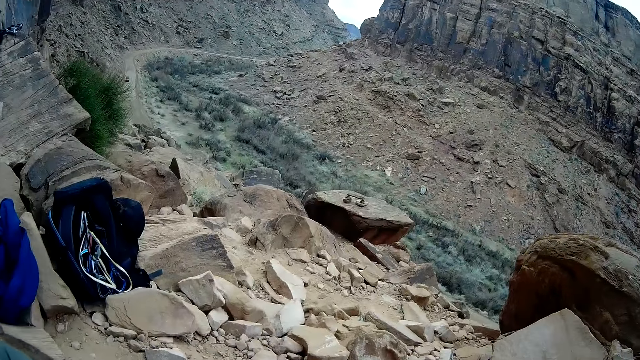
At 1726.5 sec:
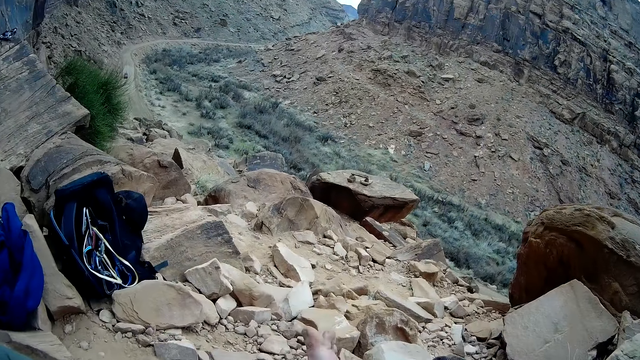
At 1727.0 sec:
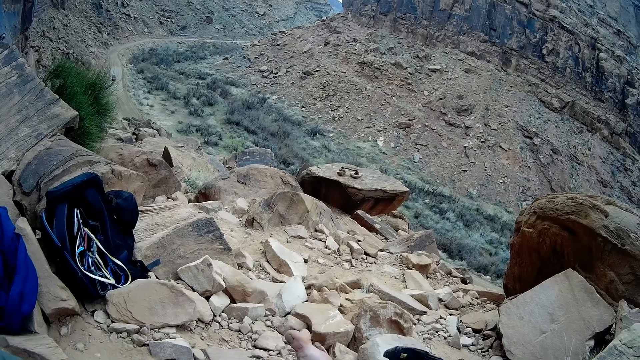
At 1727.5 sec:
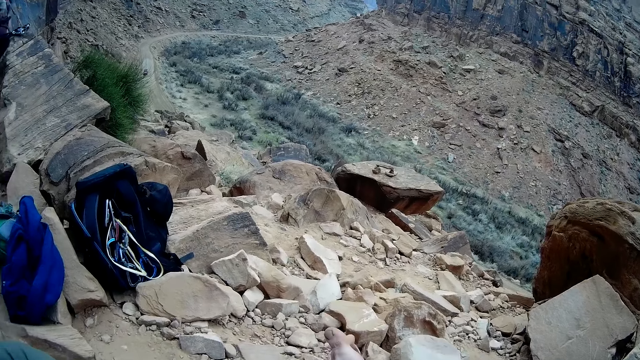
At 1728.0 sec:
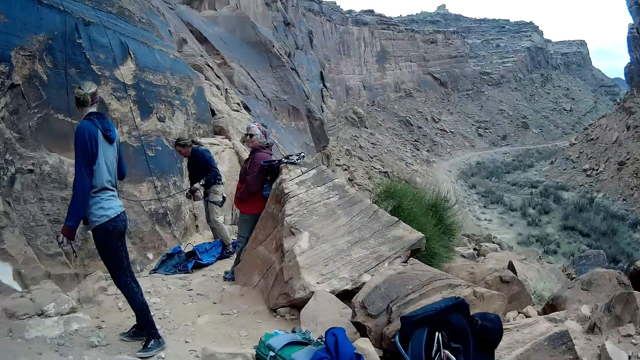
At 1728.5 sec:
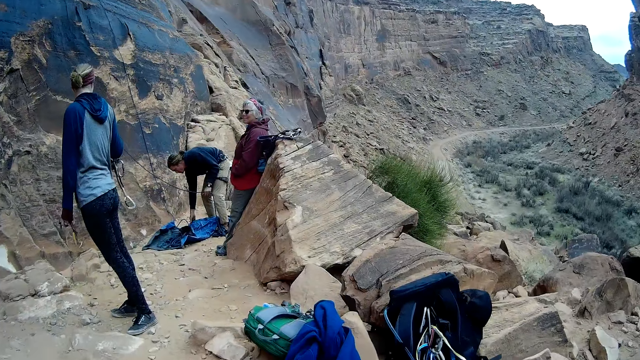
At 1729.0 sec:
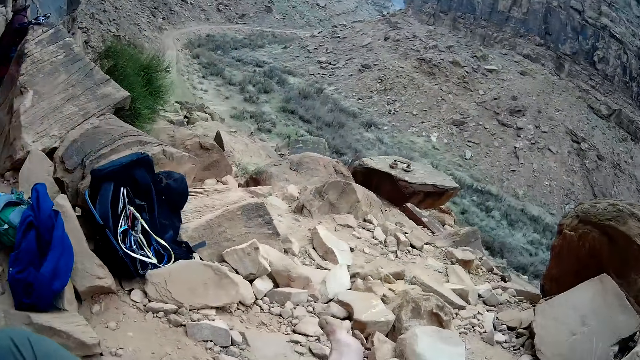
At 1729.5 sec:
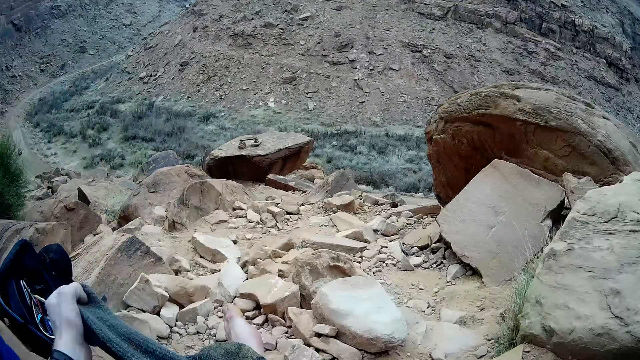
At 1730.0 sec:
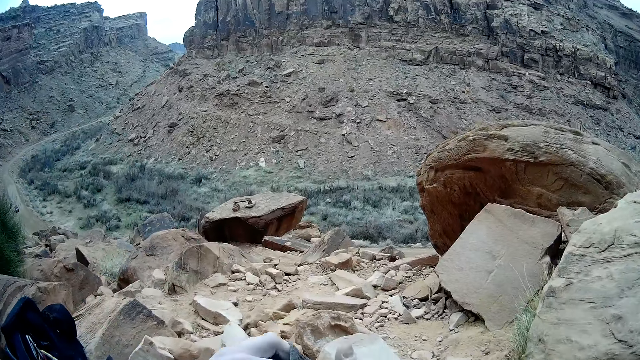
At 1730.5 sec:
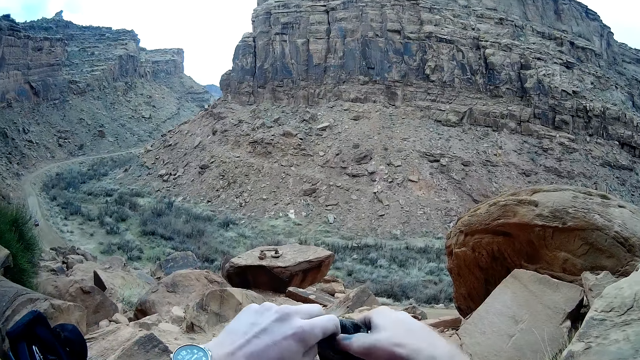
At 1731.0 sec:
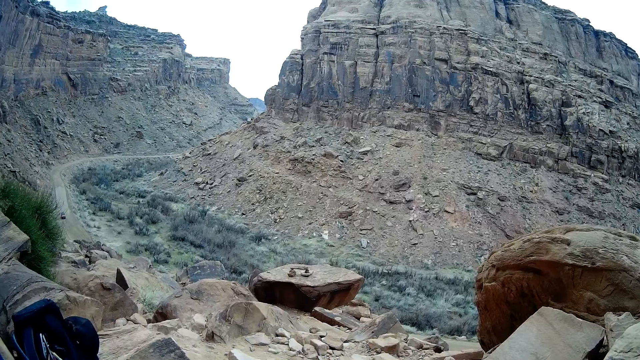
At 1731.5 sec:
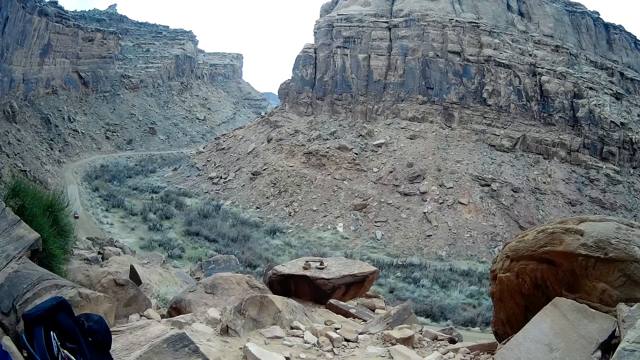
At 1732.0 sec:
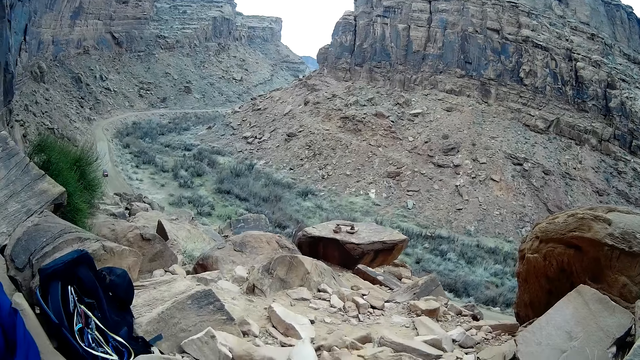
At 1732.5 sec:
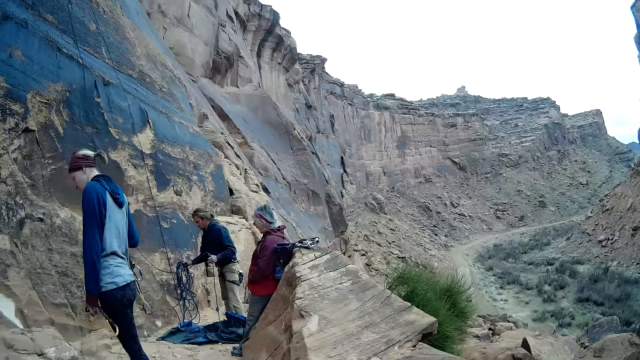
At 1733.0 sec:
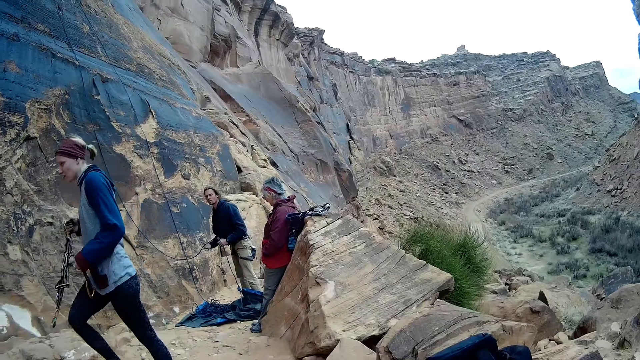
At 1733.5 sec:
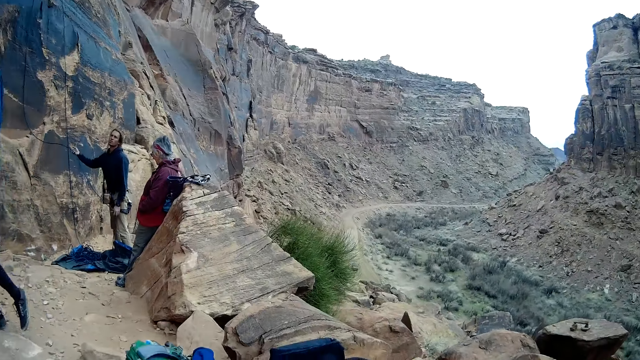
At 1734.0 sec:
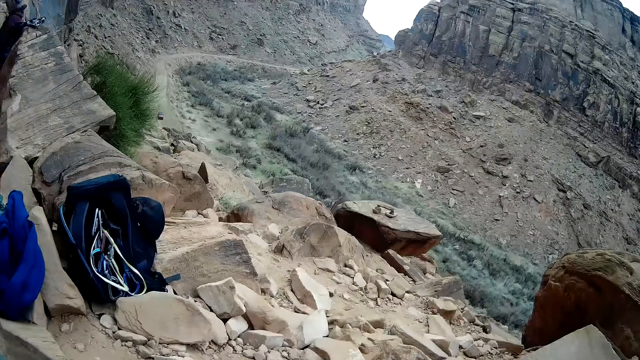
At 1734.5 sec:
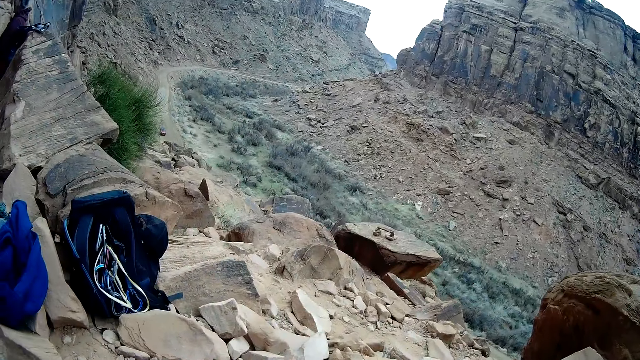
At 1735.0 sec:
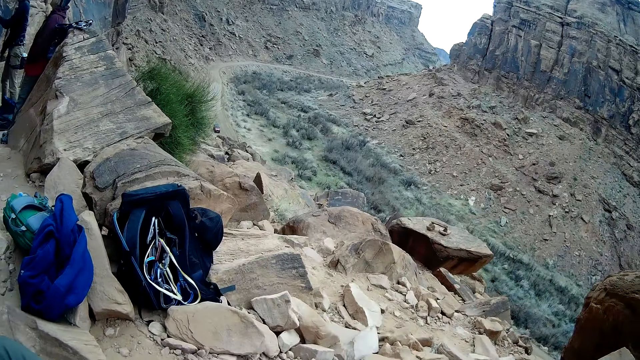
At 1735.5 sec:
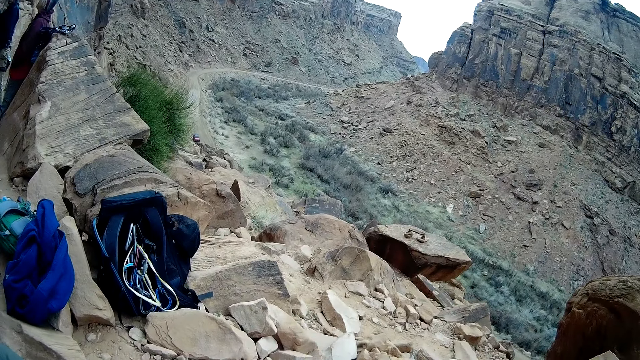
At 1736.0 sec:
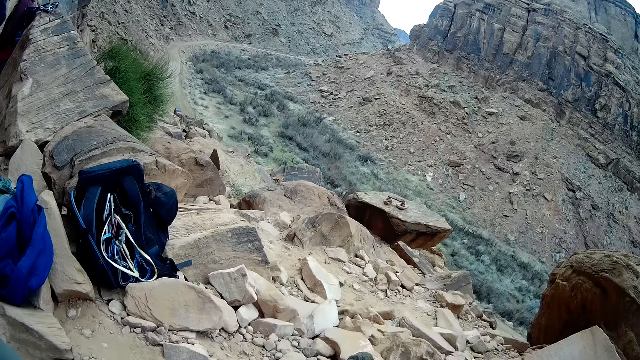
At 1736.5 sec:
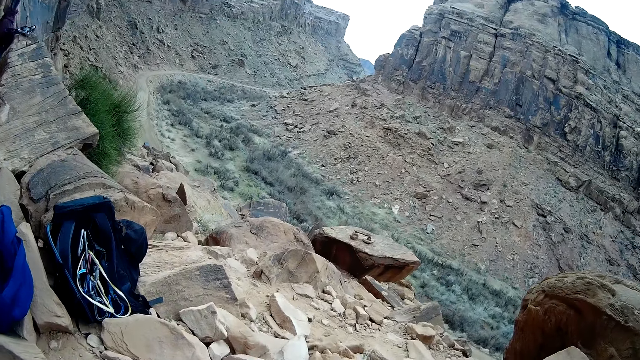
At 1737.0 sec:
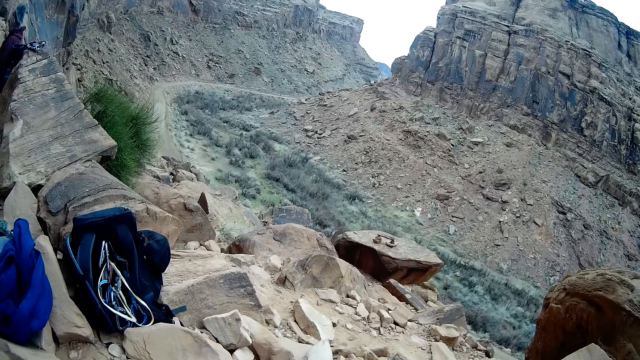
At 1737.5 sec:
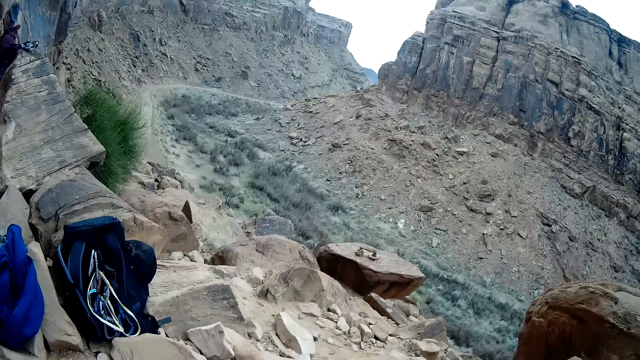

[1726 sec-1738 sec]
The camera wearer stretches his leg. He looks around and touches something. He holds a sock with both hands. He looks around.

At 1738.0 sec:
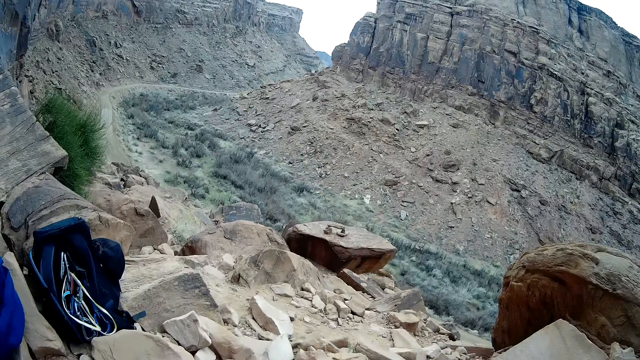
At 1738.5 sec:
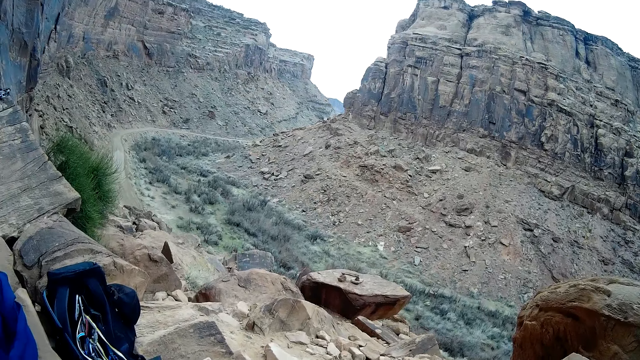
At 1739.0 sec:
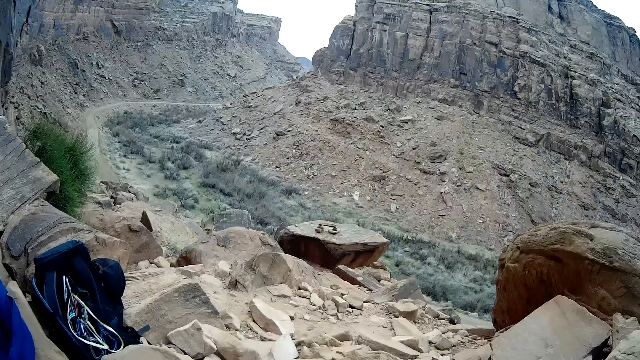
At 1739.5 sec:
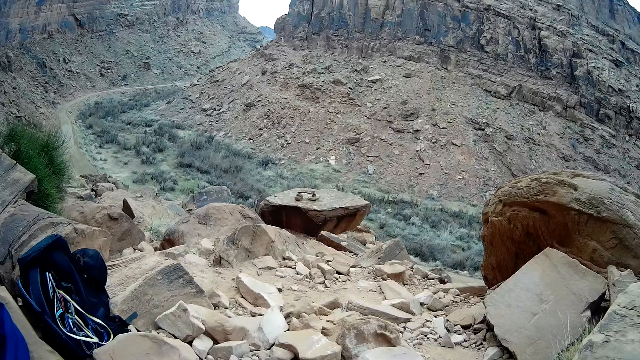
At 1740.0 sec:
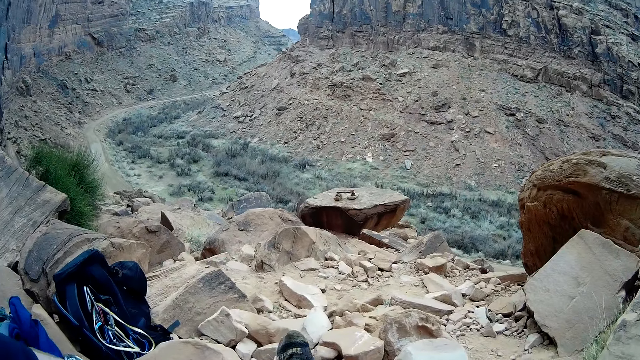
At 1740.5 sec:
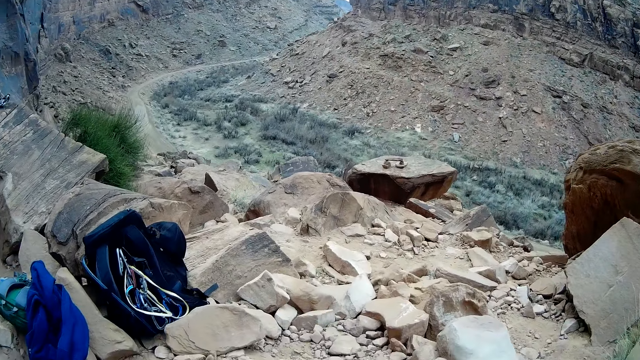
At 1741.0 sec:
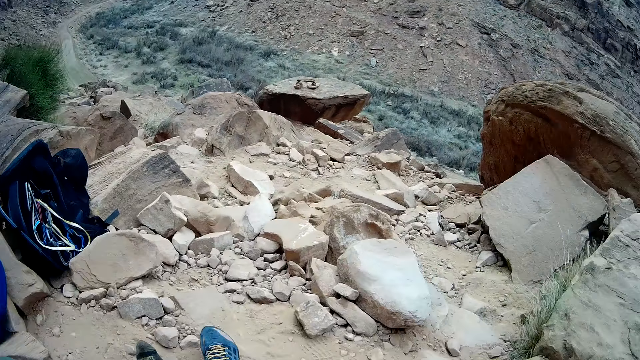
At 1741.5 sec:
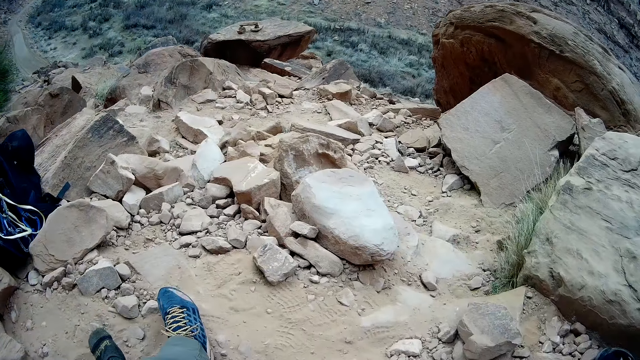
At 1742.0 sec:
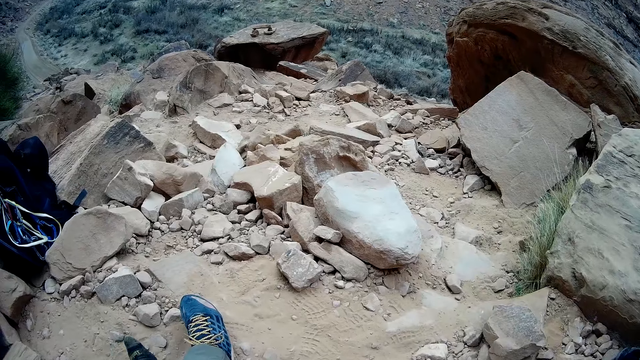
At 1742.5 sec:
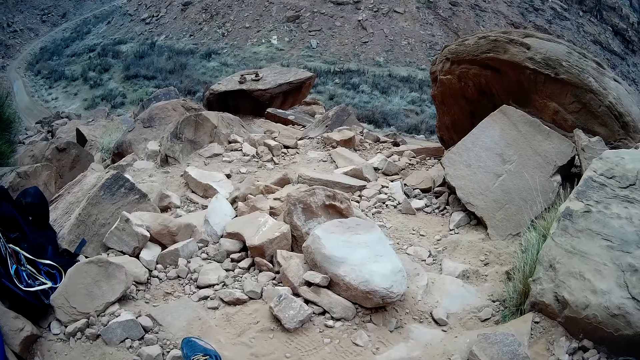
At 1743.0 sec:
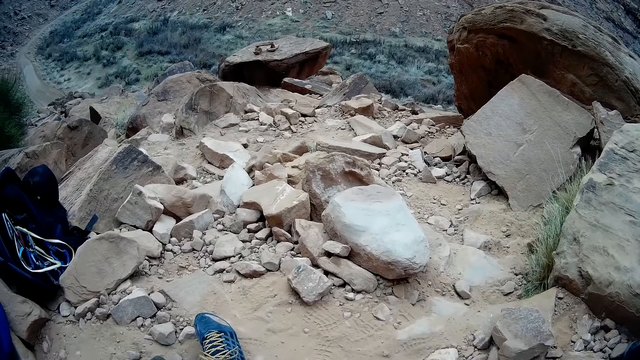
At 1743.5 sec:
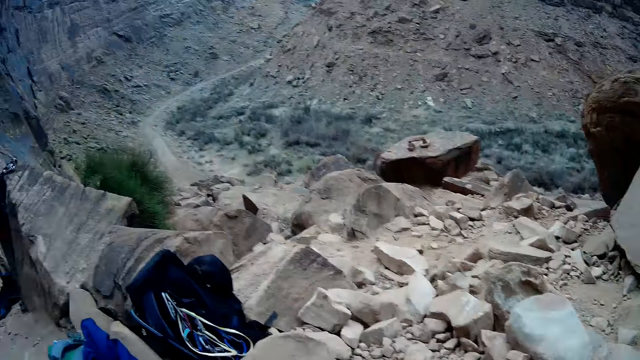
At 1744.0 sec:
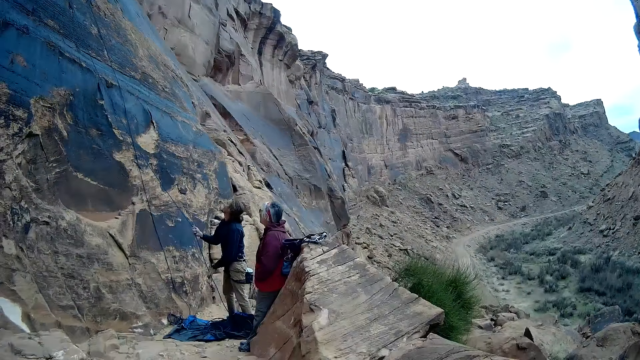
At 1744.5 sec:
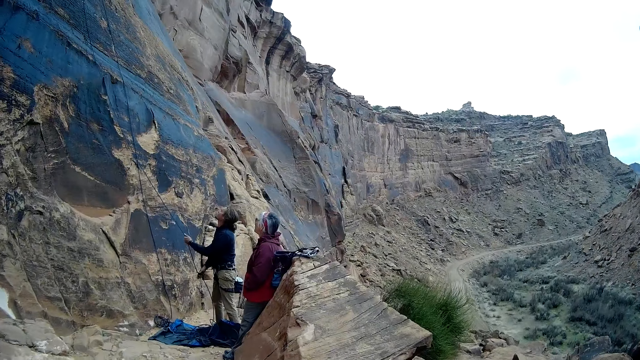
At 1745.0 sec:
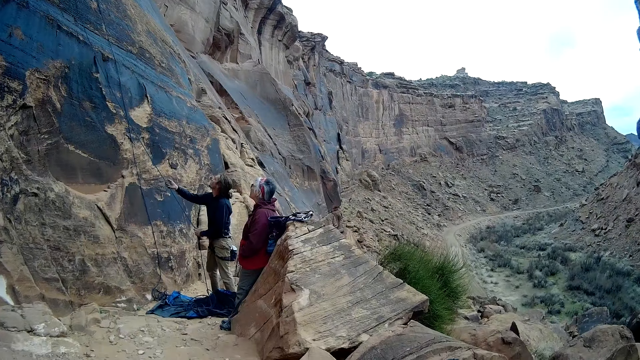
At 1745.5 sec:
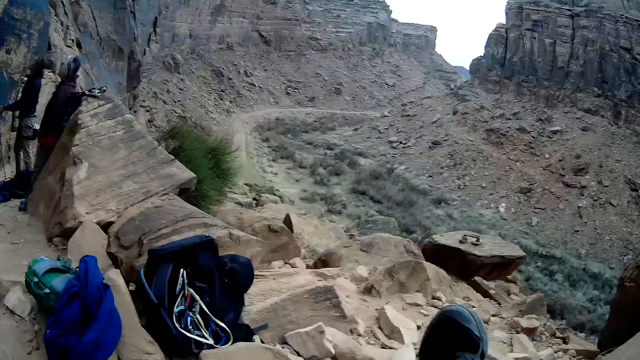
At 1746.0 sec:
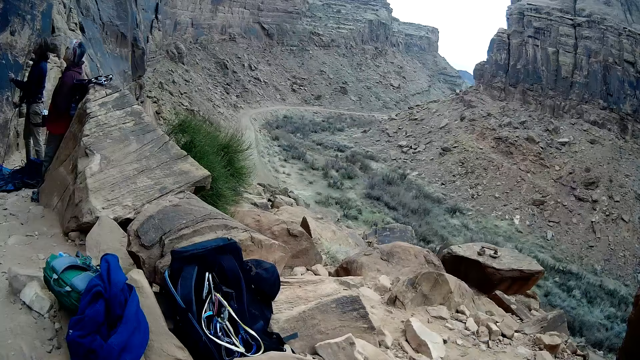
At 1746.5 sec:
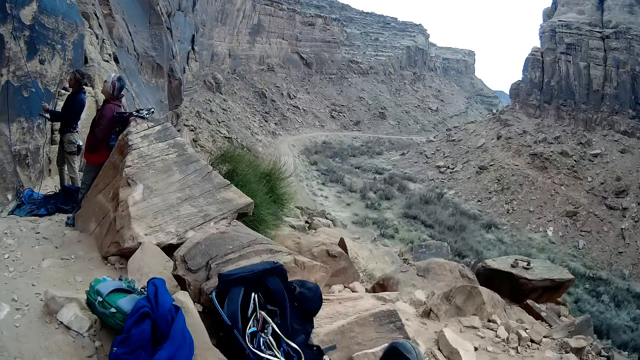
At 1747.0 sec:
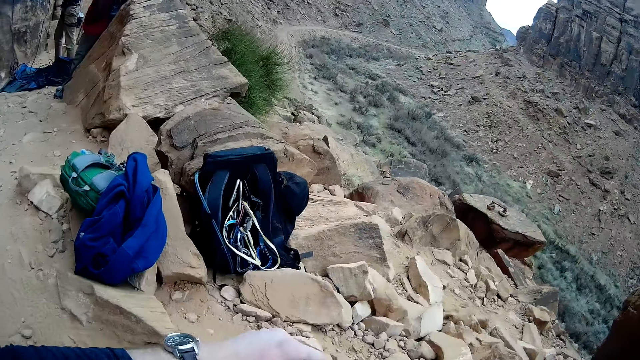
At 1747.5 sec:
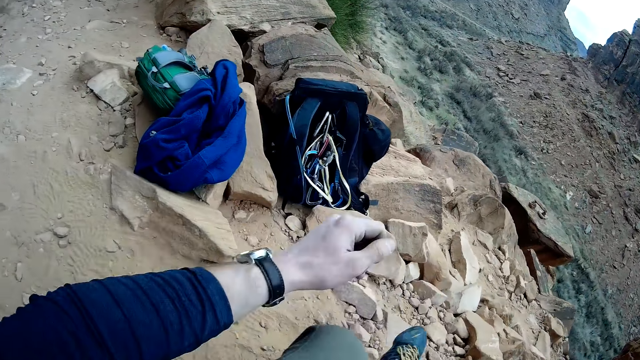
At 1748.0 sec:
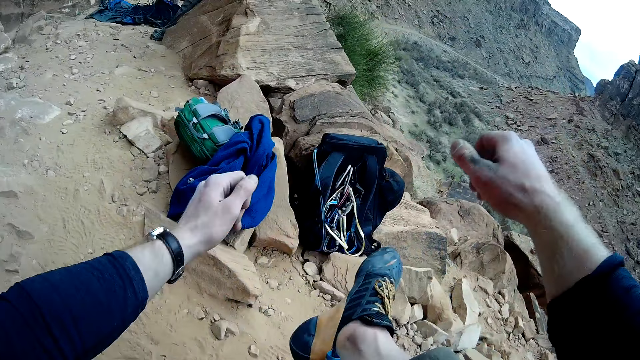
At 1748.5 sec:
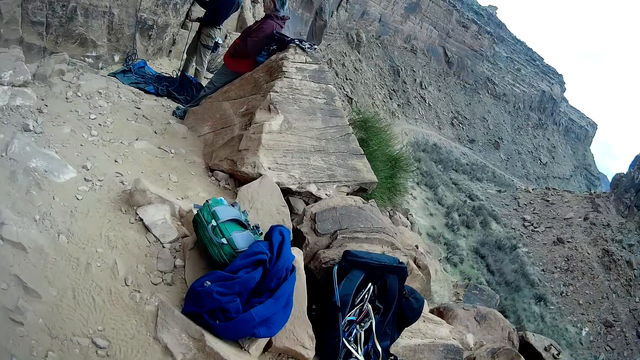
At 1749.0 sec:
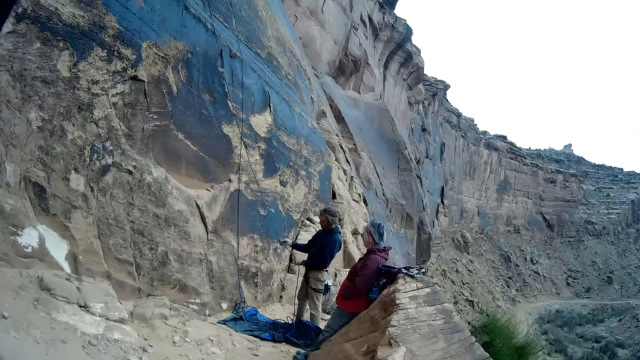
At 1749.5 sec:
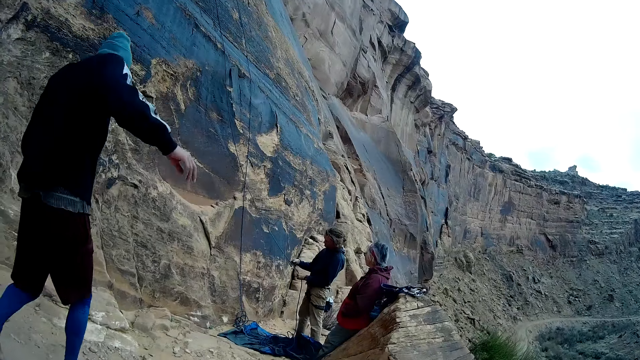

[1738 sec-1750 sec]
The camera wearer wears the sock on his left leg. He touches something and looks around. A man draws a climbing rope from the mountain with both hands. The camera wearer lifts the shoe. He puts down his shoe. He lifts his hands up. He lifts his hands and legs up. He puts his hands and legs up. He looks around.
